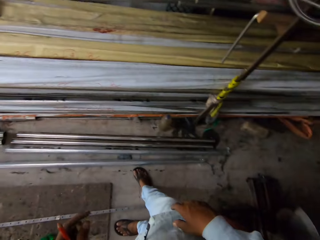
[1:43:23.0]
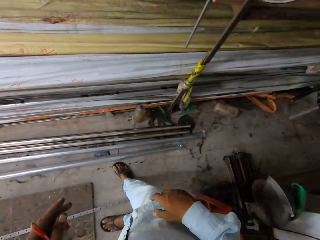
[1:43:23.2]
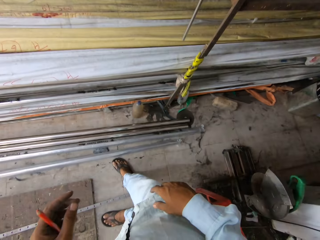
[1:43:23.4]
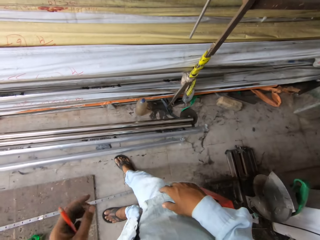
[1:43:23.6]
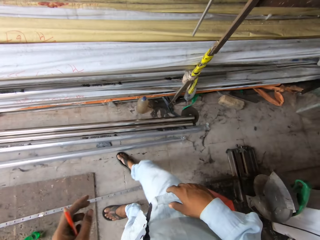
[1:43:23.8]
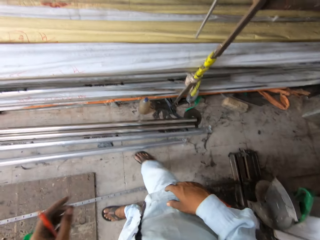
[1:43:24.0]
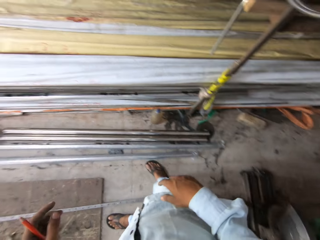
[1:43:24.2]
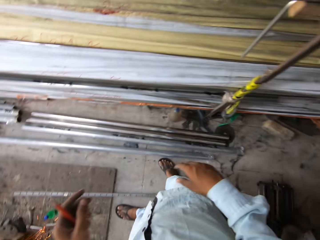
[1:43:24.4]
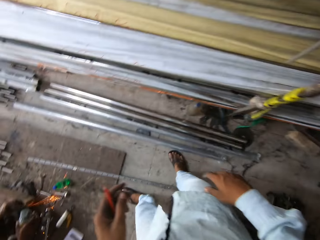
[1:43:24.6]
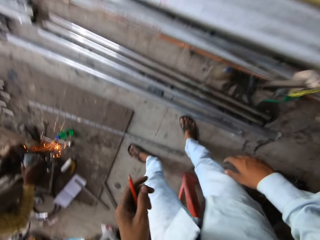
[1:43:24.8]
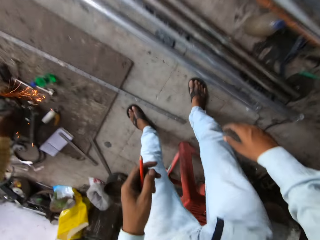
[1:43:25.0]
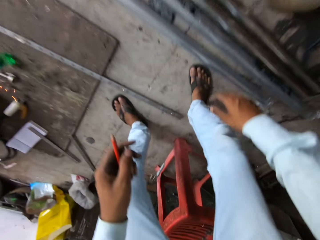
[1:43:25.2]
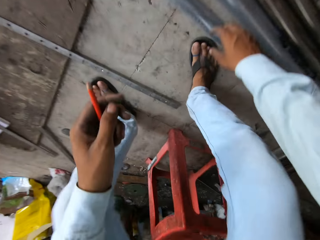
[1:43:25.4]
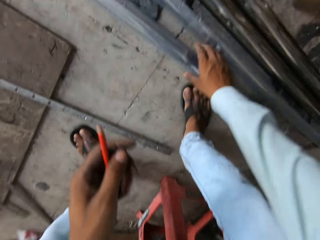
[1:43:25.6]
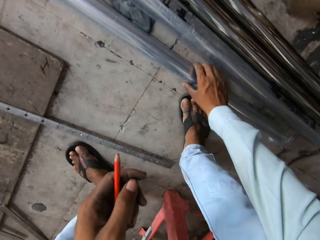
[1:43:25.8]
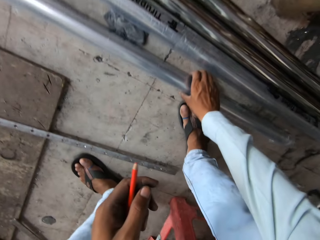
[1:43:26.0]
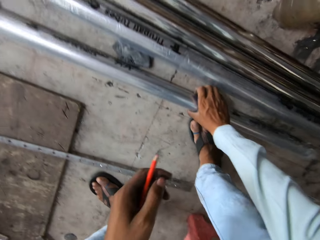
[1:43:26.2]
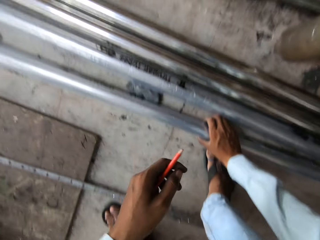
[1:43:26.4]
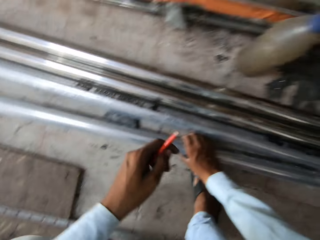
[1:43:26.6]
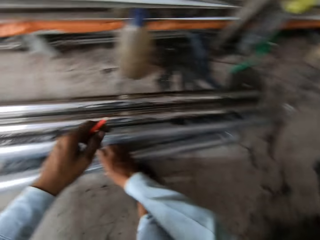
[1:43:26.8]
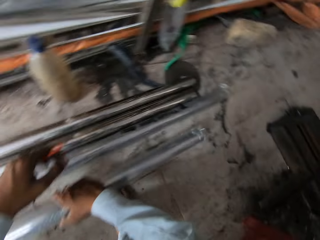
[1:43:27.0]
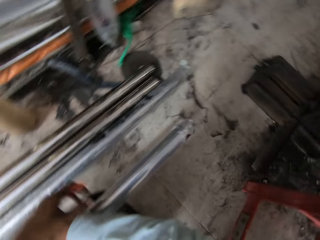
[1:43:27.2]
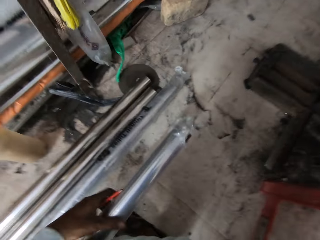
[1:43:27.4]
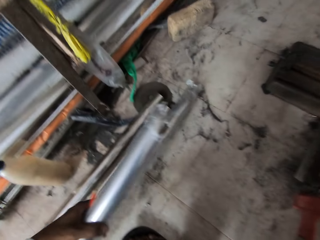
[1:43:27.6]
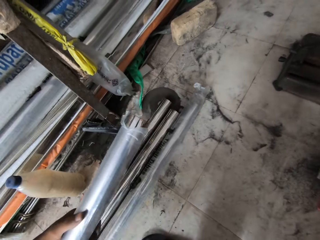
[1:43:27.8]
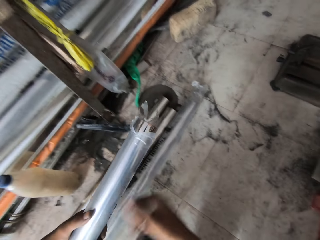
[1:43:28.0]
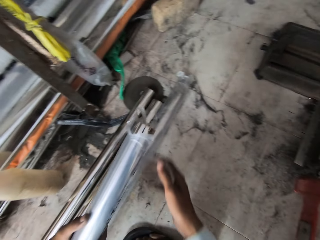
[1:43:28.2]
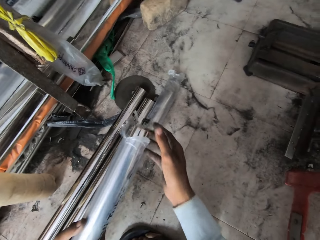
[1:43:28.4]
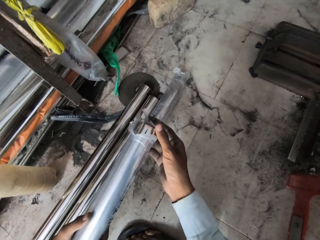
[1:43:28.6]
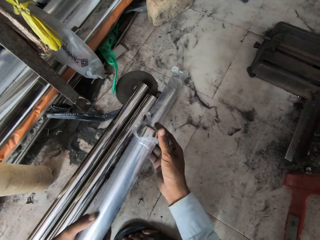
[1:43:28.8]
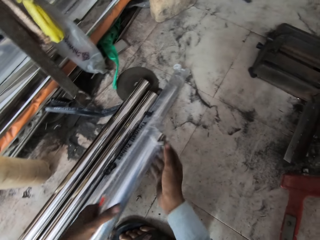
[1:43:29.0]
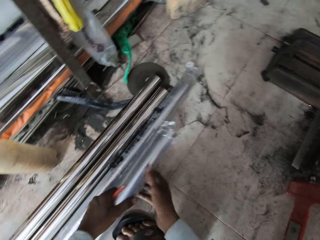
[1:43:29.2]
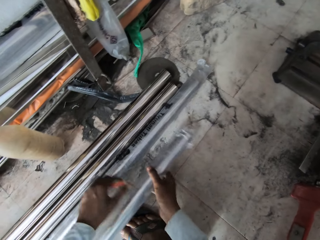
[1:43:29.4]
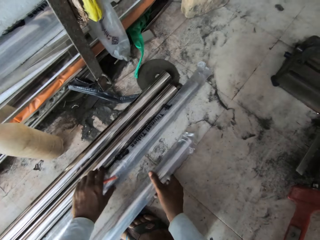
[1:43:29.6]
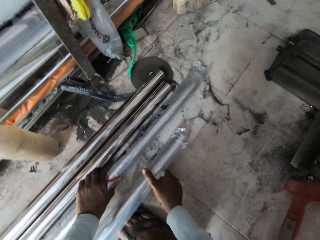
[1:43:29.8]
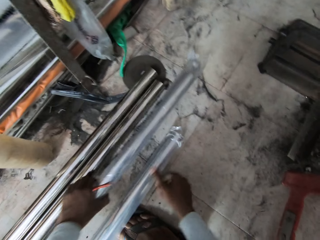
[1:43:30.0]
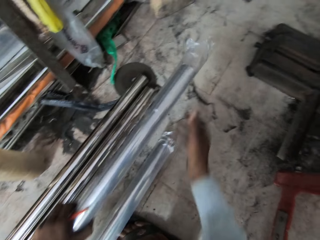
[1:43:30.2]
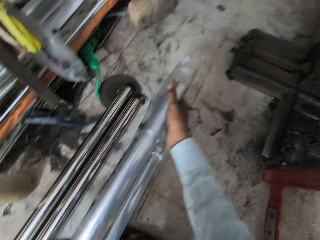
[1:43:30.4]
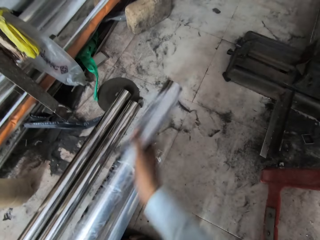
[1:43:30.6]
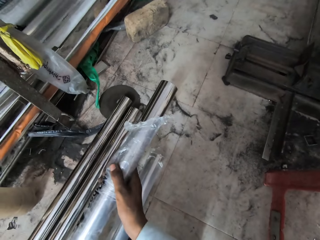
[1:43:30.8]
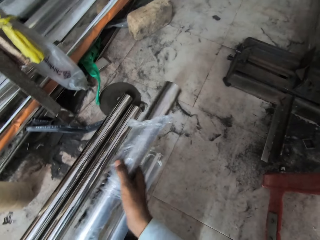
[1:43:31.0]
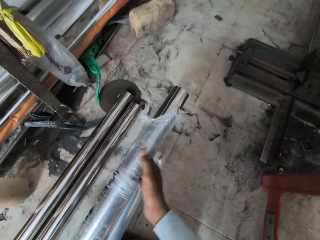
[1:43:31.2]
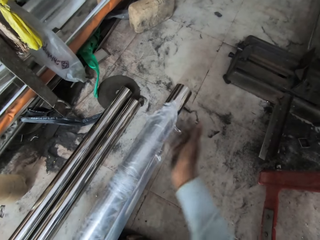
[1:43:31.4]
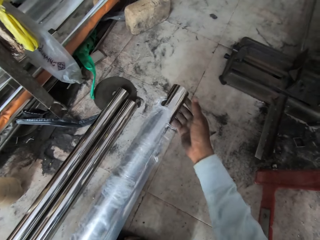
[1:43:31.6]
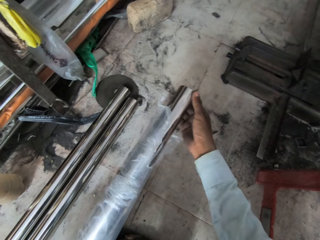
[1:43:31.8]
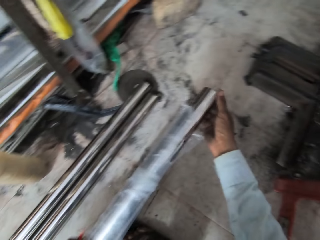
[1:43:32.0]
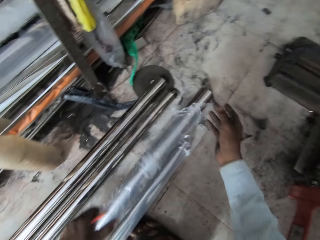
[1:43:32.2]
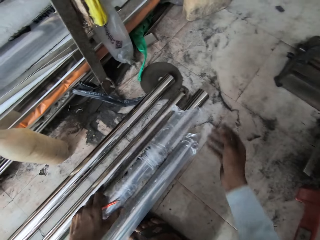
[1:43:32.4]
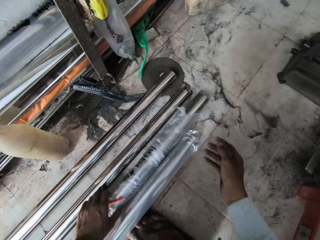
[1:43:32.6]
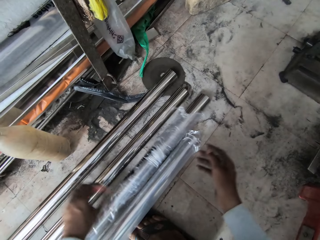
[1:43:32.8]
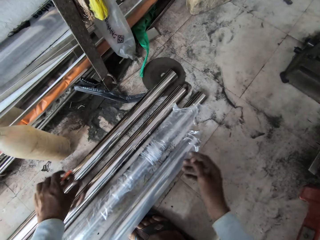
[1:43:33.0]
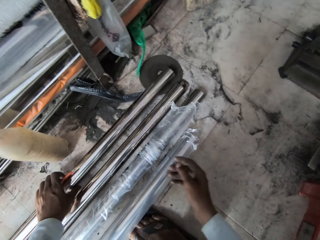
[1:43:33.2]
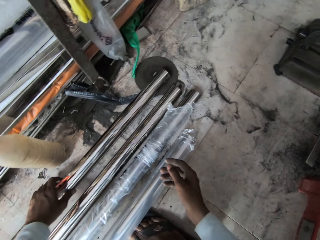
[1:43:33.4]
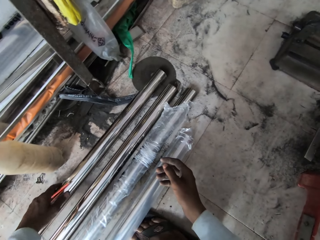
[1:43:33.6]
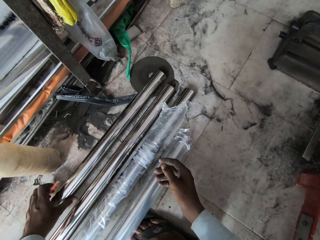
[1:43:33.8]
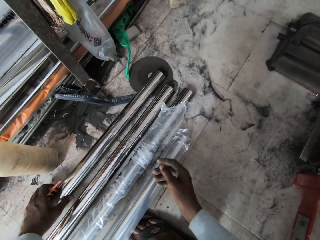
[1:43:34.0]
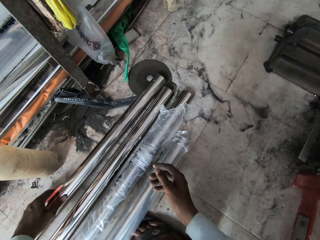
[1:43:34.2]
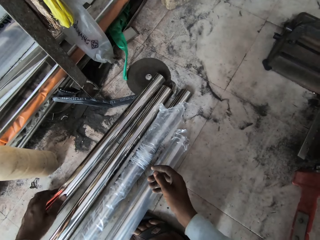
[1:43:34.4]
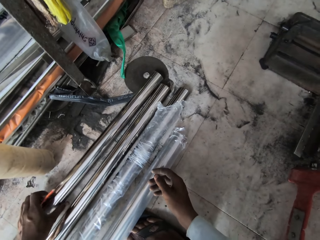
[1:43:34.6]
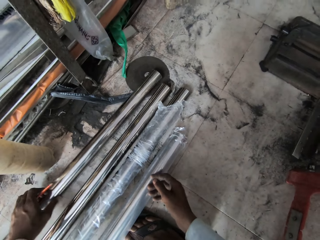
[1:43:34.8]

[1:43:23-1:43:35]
The camera wearer looks around. They lift metal and put the metal down. They lift the metal. They move paper on the metal. They put the metal down, move the metal and turn the metal.

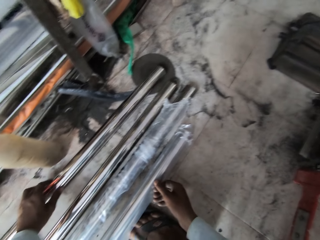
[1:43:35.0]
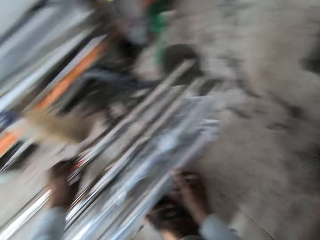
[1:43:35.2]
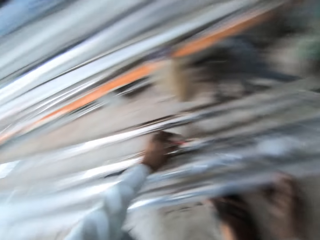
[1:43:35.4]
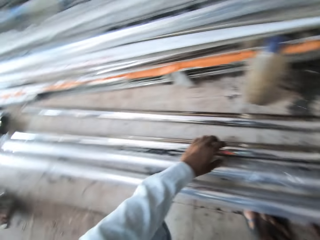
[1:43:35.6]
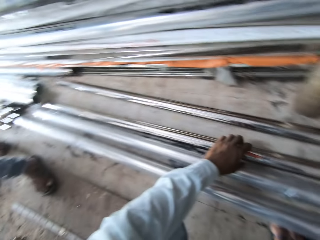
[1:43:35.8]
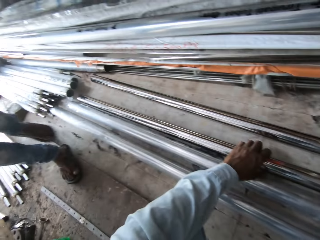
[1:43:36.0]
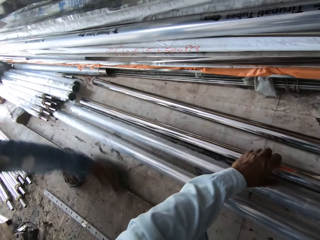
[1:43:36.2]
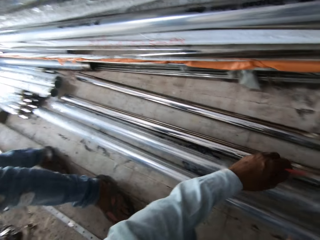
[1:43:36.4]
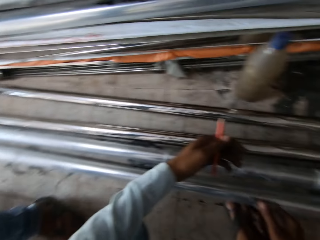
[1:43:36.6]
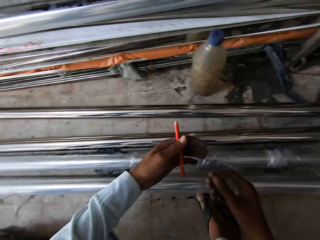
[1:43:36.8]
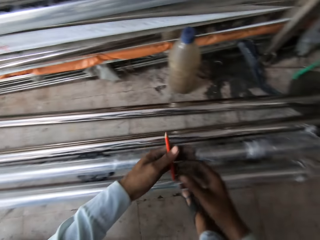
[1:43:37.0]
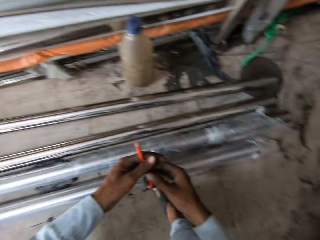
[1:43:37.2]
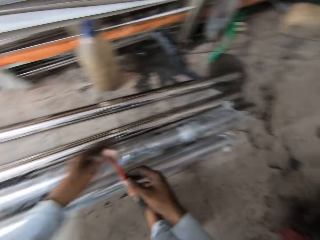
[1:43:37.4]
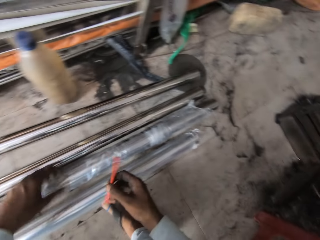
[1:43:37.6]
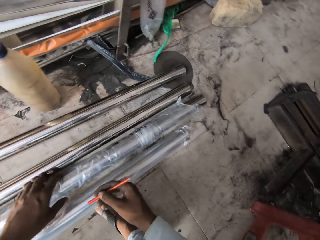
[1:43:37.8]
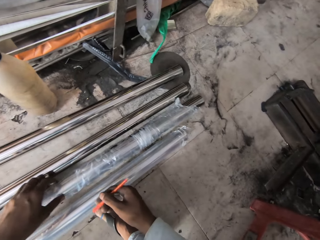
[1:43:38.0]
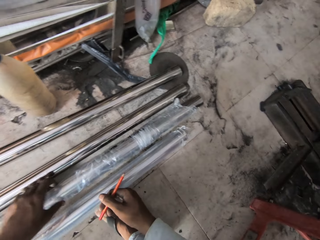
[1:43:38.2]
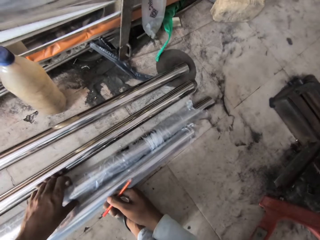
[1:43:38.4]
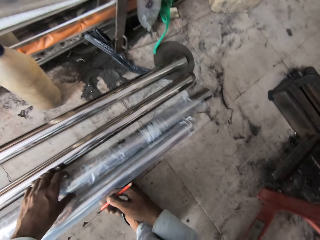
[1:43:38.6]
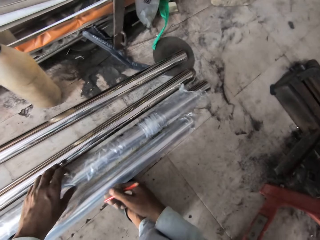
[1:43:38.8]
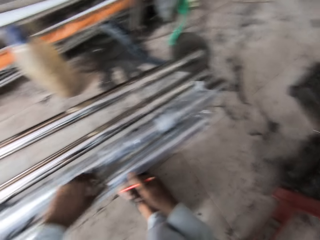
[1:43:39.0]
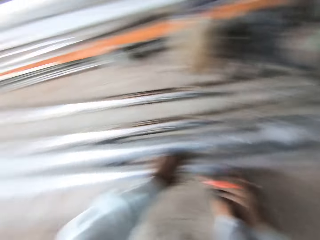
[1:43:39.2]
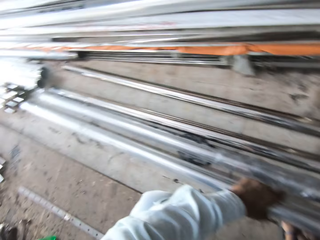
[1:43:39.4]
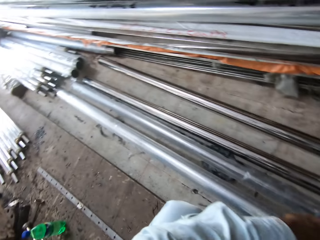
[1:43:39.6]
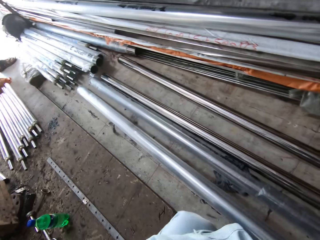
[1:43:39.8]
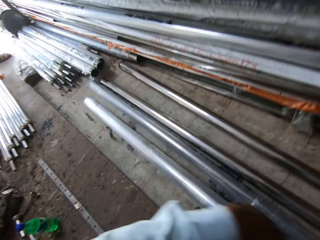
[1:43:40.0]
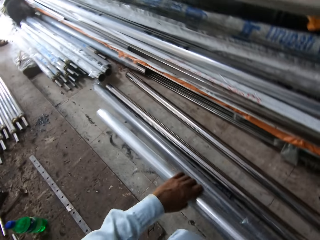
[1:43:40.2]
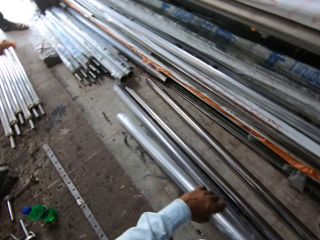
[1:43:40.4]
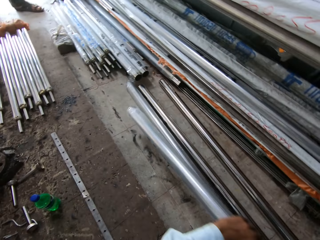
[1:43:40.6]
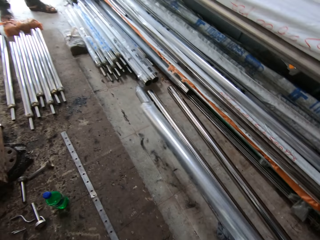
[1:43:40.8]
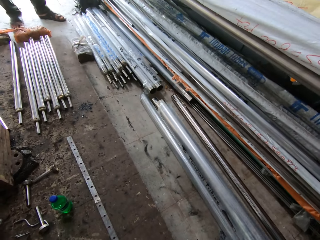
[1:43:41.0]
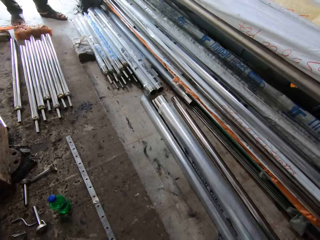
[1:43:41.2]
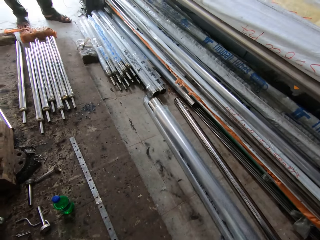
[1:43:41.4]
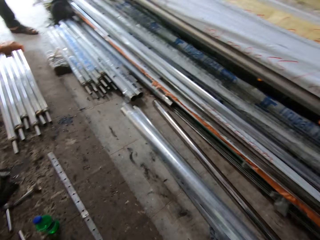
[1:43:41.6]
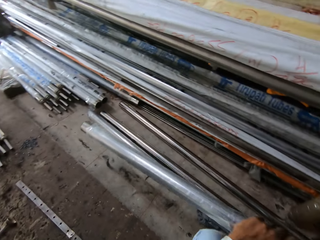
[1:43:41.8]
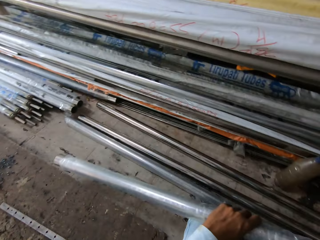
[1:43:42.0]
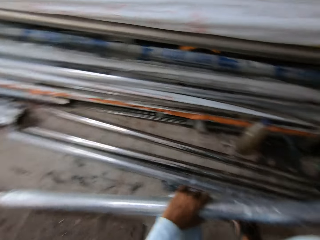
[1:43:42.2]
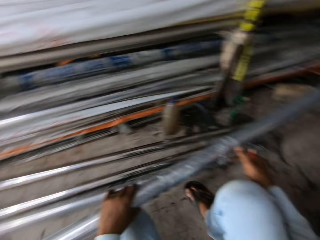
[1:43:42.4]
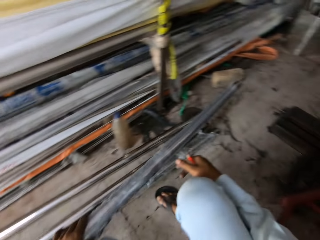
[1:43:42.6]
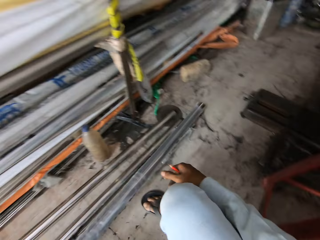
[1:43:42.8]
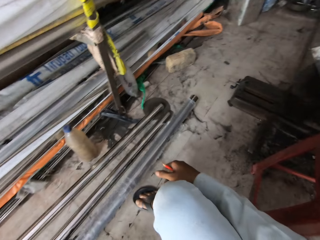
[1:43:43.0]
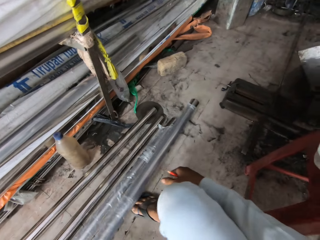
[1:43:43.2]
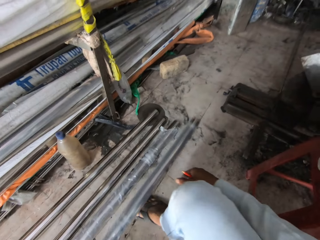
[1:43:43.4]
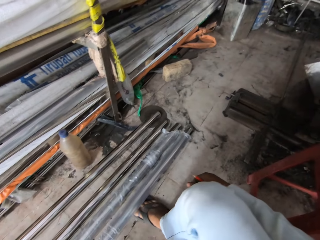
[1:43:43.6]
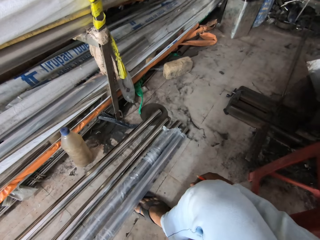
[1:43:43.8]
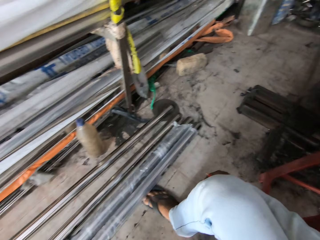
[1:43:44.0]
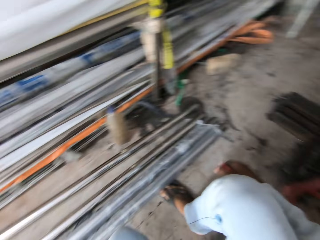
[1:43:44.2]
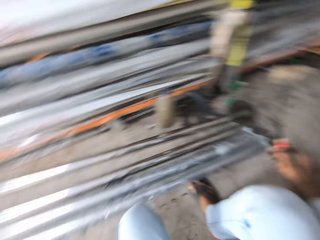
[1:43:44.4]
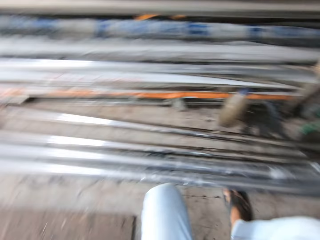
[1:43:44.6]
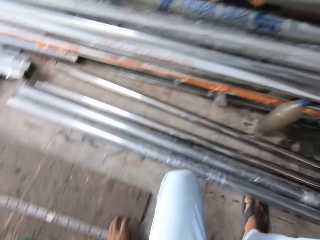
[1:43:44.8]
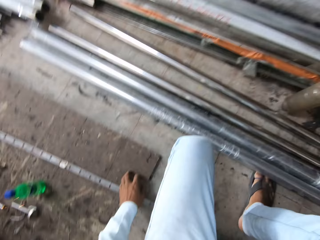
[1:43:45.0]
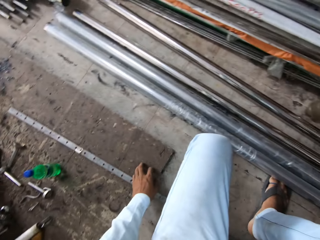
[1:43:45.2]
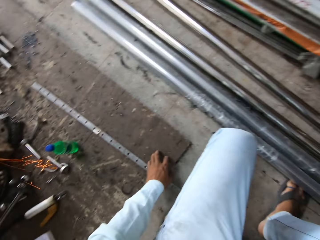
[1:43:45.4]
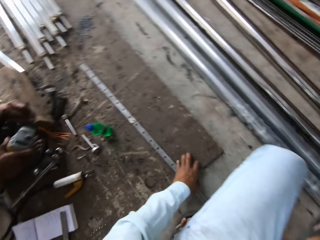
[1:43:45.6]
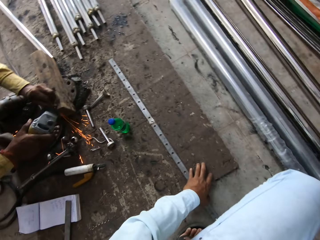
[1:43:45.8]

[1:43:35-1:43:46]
A man walks across. The camera wearer switches a pen on the right hand. They hold the pen with the right hand. They turn metal, move the metal and put the metal down.
